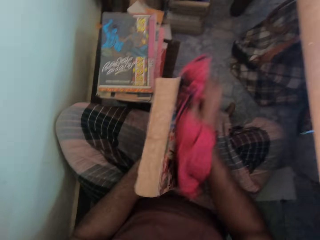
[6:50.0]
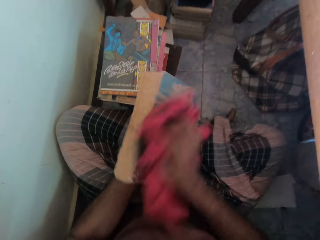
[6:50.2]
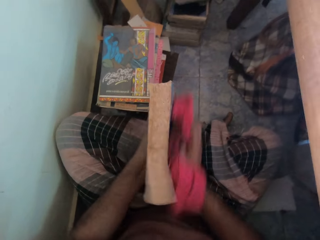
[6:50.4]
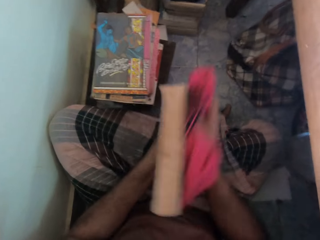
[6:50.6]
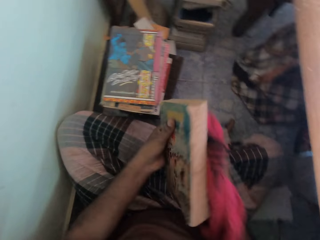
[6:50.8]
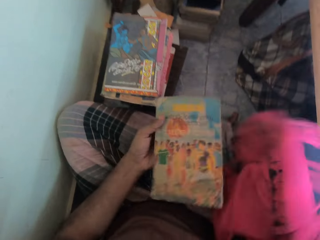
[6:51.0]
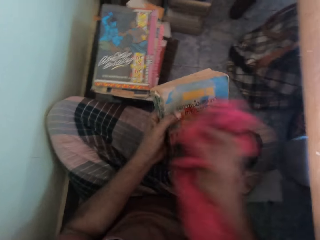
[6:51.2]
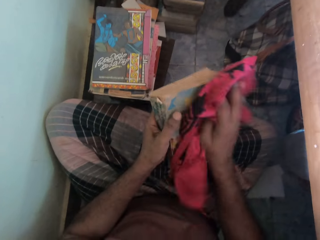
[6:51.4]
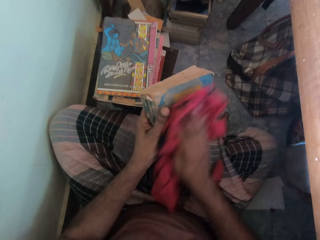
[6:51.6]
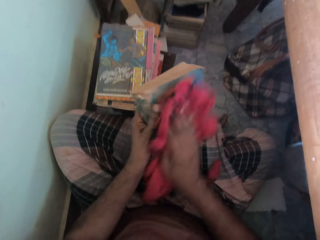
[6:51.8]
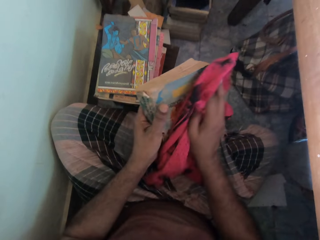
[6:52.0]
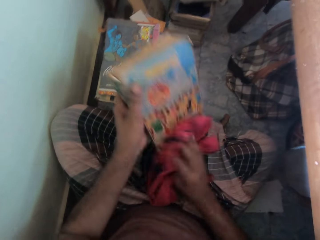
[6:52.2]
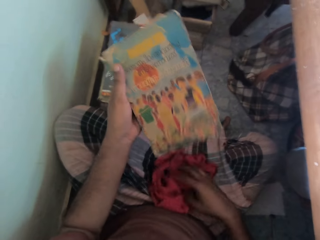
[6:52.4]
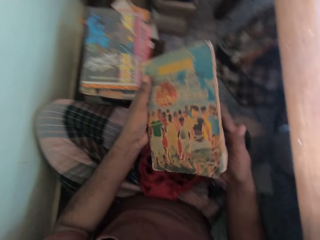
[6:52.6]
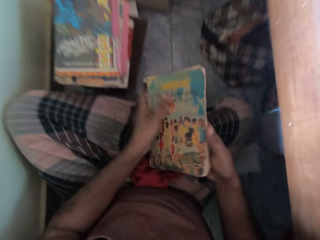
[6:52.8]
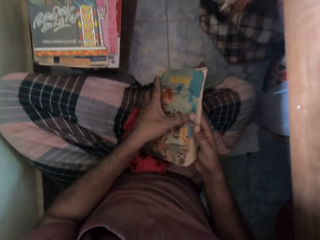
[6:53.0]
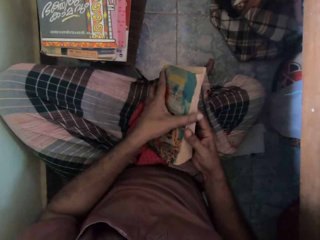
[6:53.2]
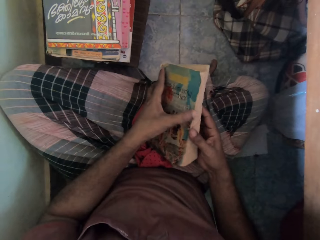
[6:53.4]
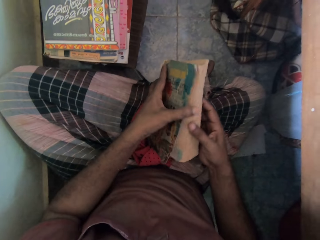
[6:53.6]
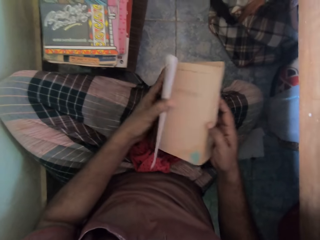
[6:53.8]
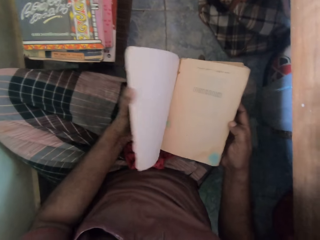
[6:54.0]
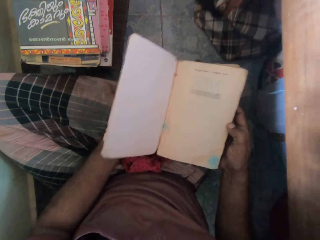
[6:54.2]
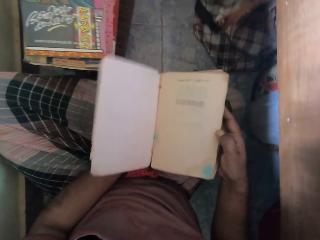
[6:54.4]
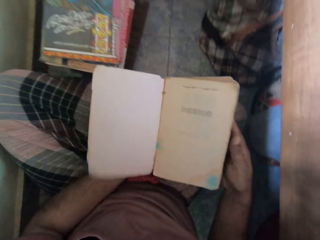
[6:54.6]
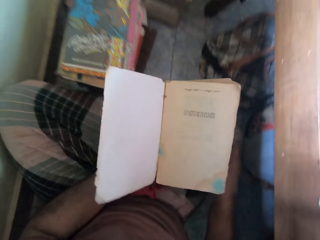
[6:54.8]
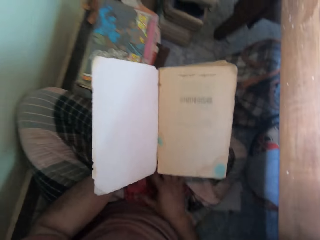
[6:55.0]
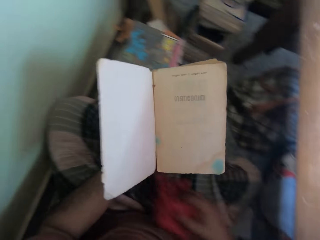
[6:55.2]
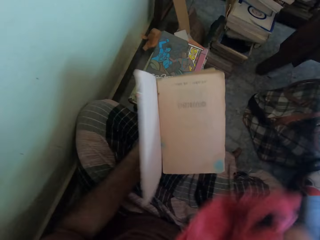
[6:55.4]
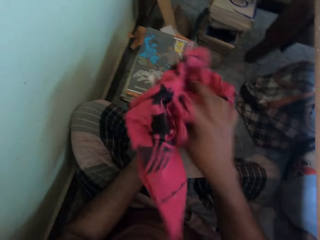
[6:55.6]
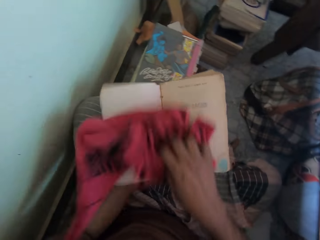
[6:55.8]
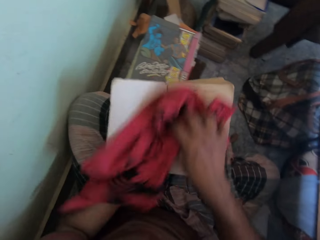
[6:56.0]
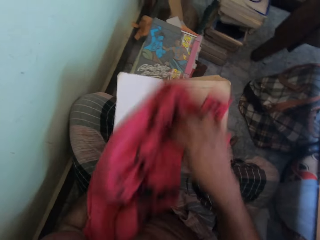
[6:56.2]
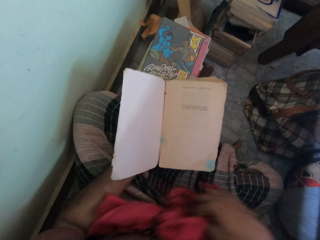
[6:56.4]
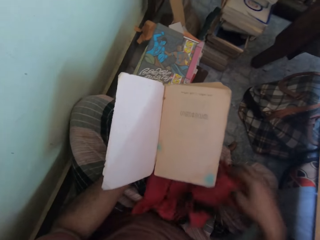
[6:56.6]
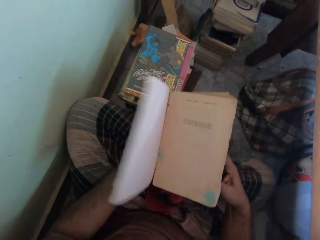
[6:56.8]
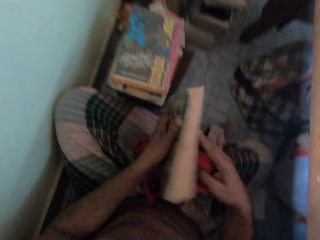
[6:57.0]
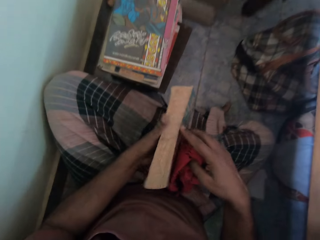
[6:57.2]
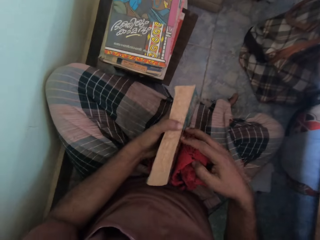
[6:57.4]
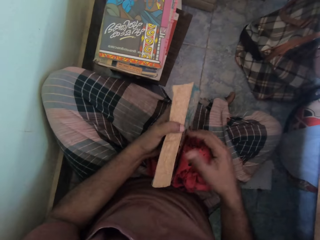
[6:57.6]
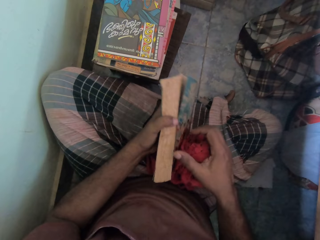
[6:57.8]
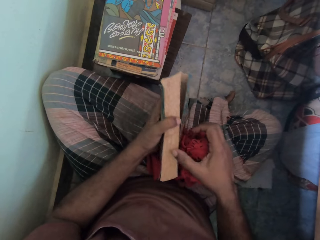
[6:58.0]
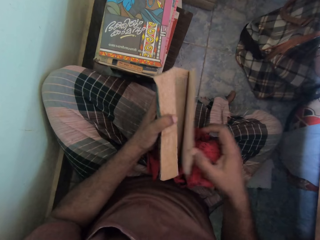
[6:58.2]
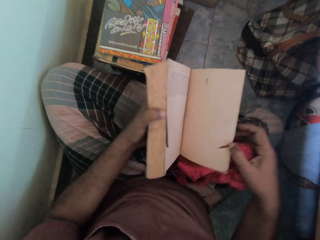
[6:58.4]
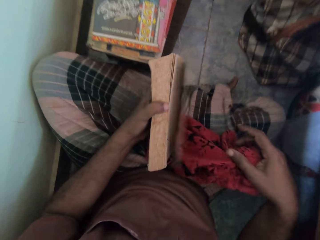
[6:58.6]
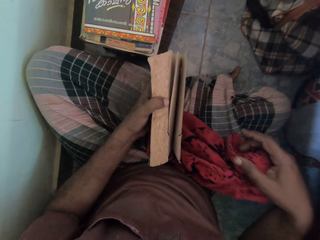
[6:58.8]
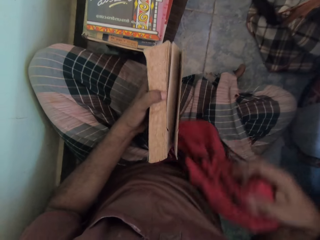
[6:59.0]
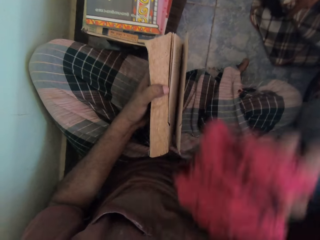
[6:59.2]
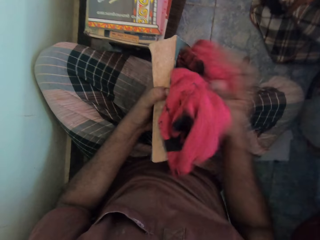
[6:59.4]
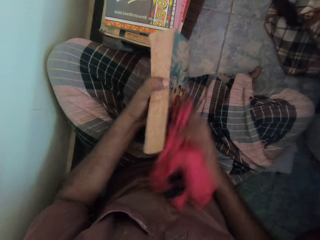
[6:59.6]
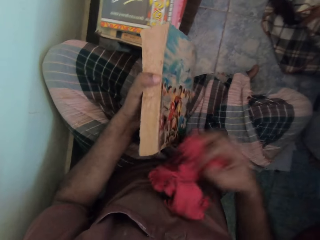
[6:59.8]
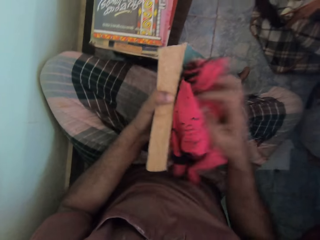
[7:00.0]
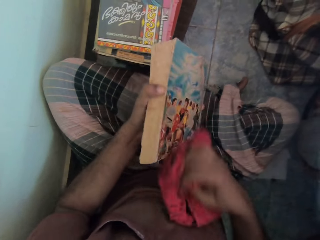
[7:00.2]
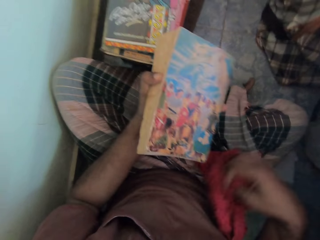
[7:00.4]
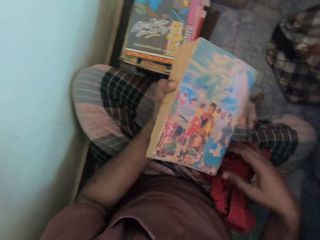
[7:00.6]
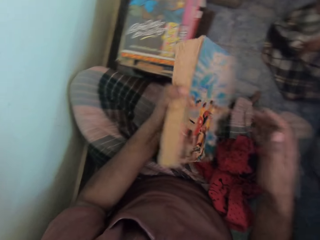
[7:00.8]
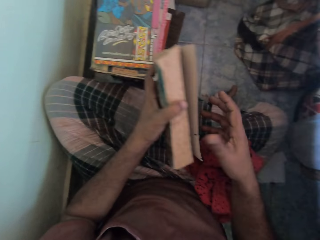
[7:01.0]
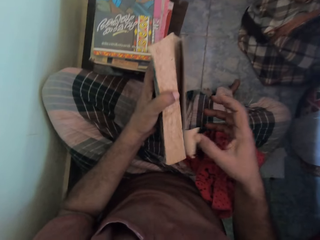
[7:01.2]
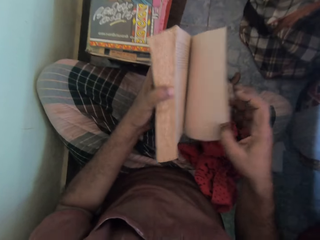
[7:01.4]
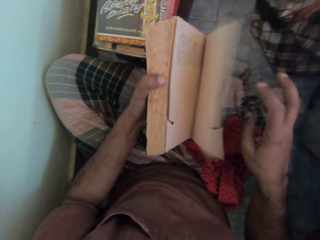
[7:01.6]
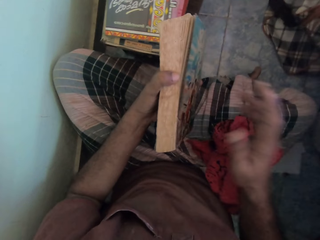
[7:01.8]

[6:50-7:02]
The camera wearer drops the cloth in his right hand on his legs on the floor. He holds the book in his left hand with both hands. He opens the book in his hands with his left hand. He takes the cloth from his legs on the floor with his right hand. He wipes a page of the book in his left hand with the cloth in his right hand. He closes the book in his hands with both hands. He opens the book in his hands with his right hand. He closes the book in his hands with his right hand. He wipes the book in his left hand with the cloth in his right hand. He drops the cloth in his right hand on his legs on the floor.

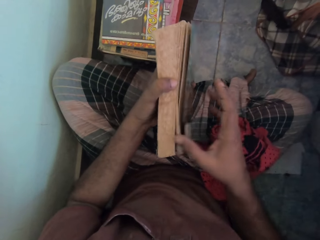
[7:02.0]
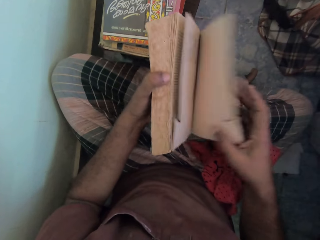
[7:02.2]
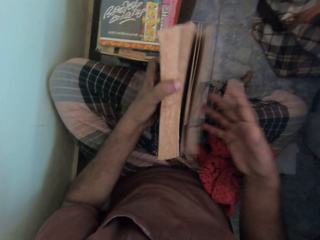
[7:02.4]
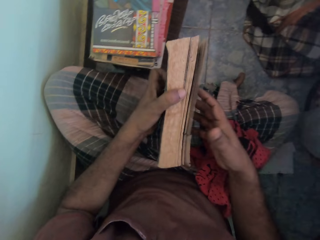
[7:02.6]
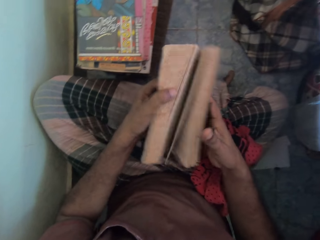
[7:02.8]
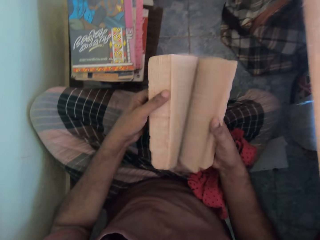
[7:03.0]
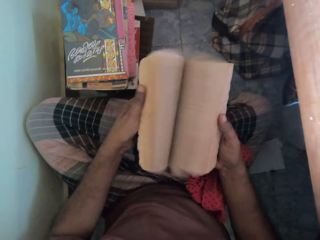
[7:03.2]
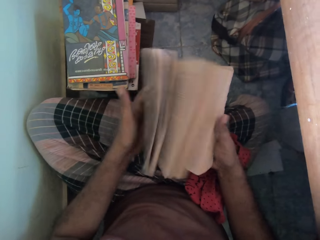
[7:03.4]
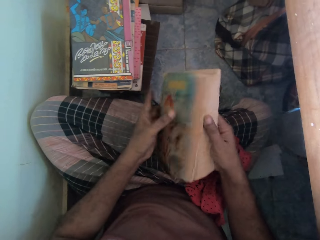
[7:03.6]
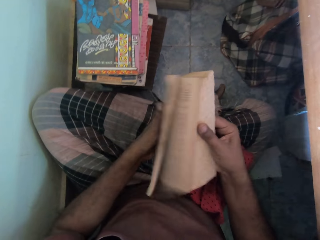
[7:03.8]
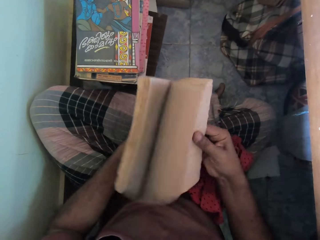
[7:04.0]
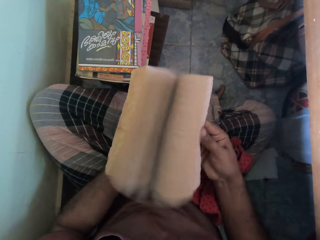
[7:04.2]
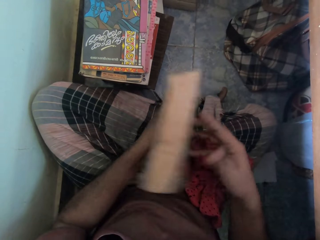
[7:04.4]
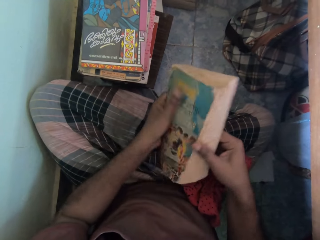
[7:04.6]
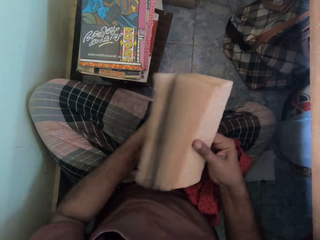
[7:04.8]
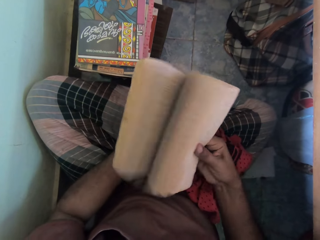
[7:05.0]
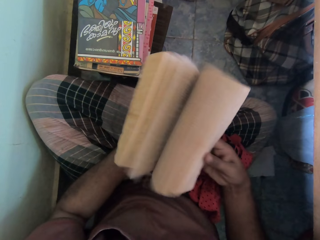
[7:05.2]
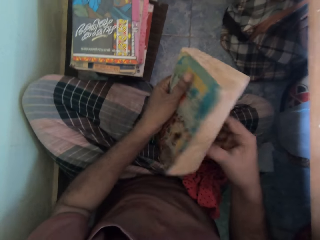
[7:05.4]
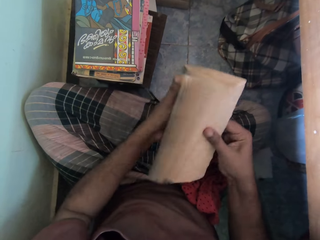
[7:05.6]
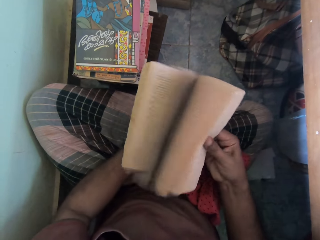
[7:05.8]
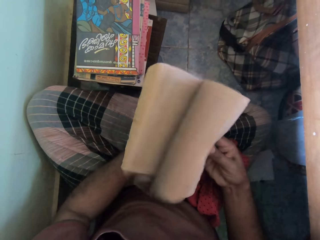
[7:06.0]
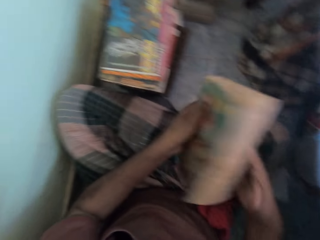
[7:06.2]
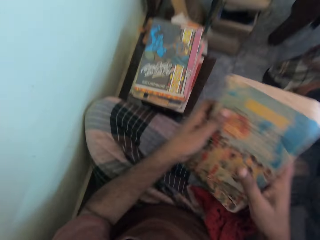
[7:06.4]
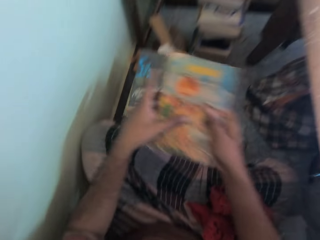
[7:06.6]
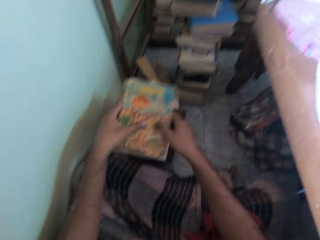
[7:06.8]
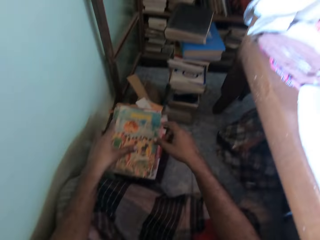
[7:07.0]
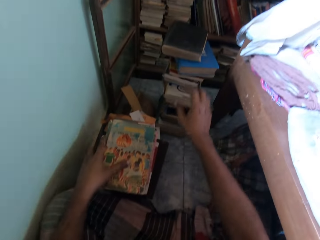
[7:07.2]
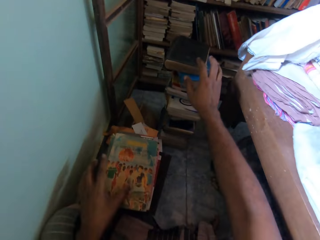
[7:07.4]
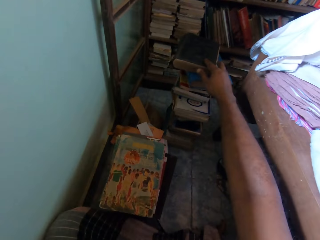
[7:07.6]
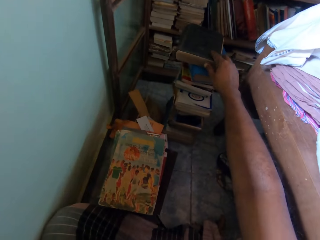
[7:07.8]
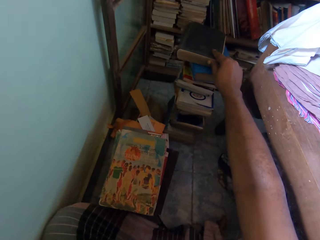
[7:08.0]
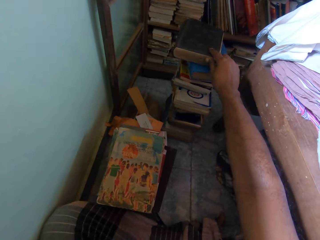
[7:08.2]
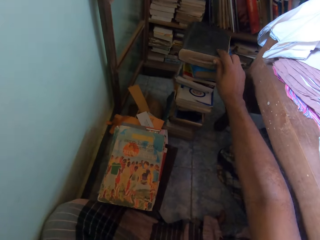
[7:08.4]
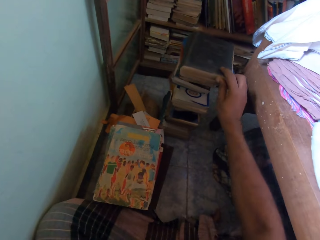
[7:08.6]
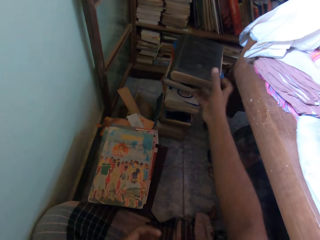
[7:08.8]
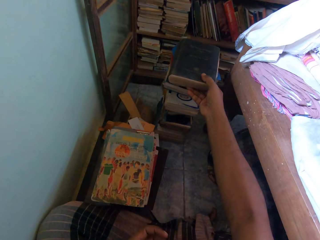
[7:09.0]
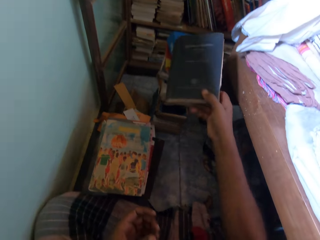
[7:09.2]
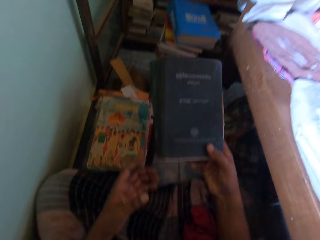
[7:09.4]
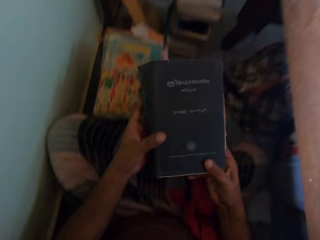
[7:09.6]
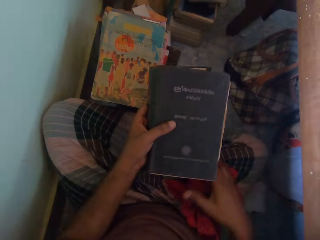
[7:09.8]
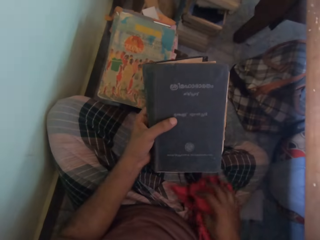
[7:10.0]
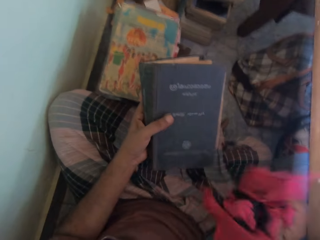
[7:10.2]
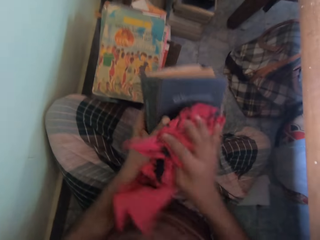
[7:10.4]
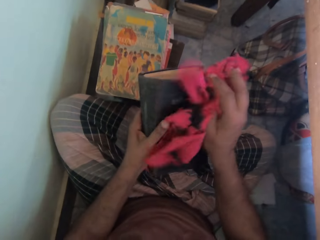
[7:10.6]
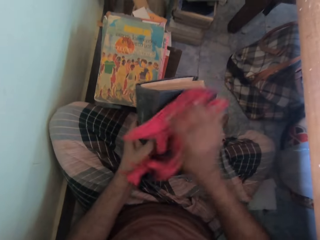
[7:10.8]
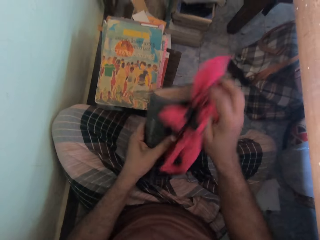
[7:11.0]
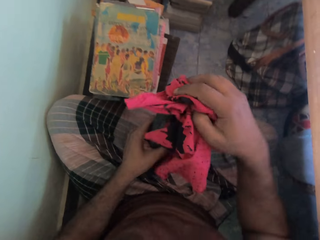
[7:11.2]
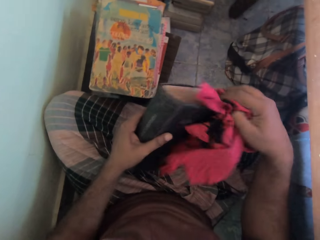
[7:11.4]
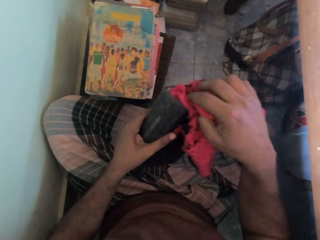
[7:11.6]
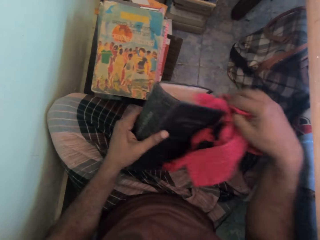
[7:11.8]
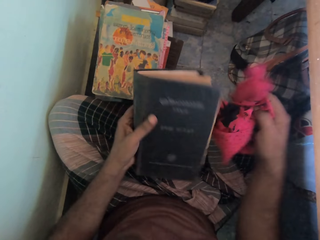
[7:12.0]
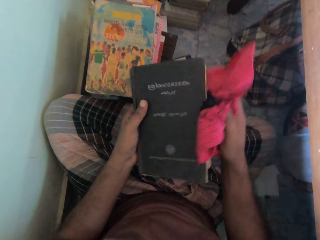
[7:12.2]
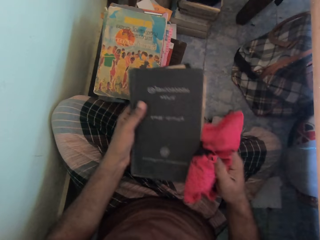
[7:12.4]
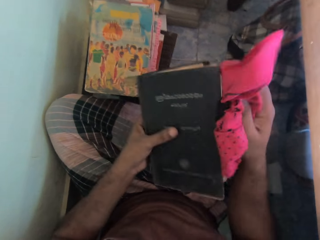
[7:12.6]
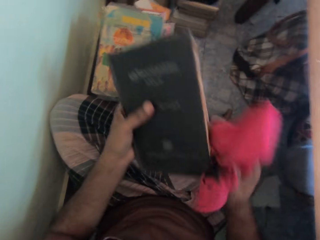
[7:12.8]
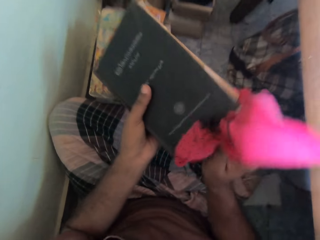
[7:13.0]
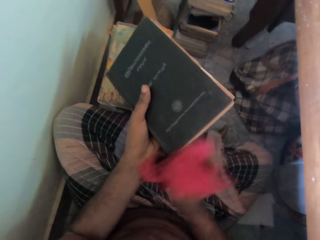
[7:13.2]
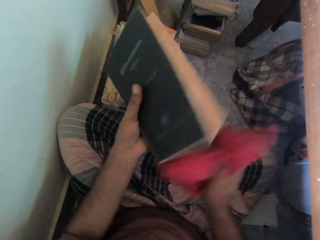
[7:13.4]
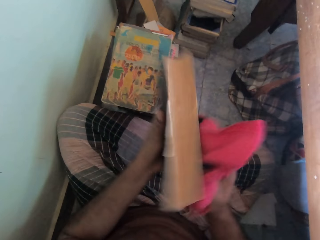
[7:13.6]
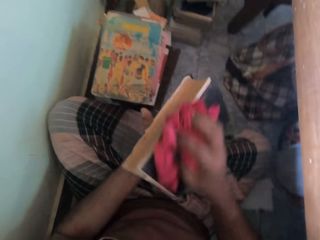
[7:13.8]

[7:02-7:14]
The camera wearer holds the book in his left hand with both hands. He flips some pages of the book in his hands with his left hand. He opens the book. He flips the pages of the book in his hands with his right hand repeatedly. He places the book in his hands on the stack of books on the floor. He takes a book from the stack of books on the floor with his right hand. He passes the book in his right hand to his left hand. He takes the cloth from his legs on the floor with his right hand. He wipes the book in his left hand with the cloth in his right hand.
